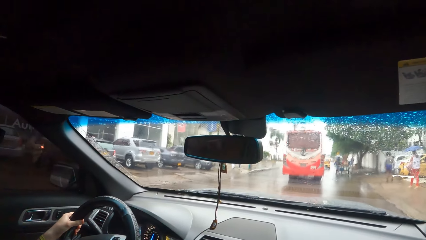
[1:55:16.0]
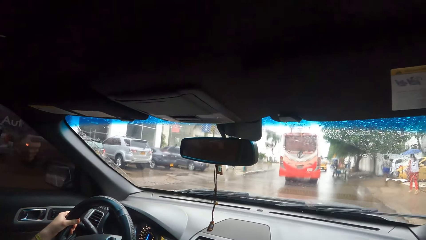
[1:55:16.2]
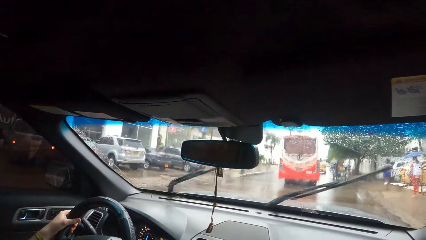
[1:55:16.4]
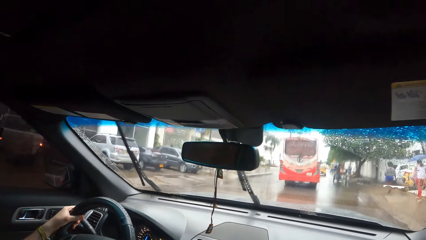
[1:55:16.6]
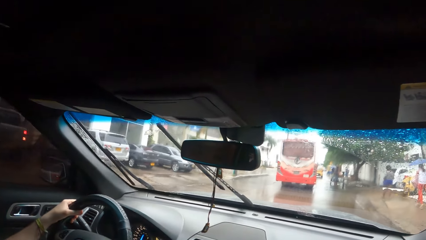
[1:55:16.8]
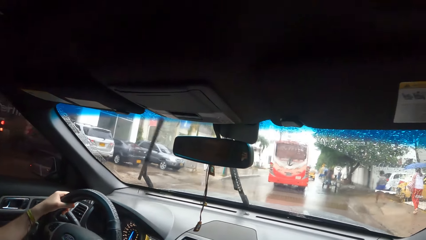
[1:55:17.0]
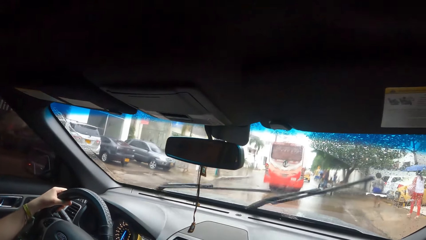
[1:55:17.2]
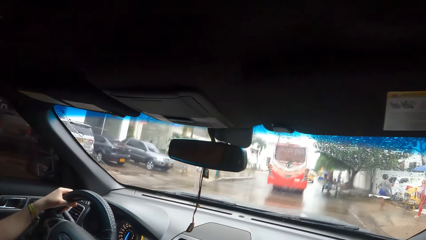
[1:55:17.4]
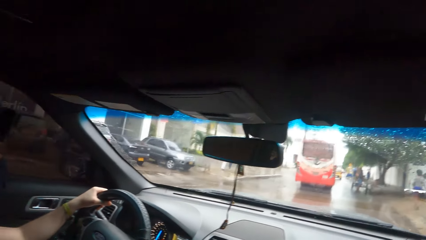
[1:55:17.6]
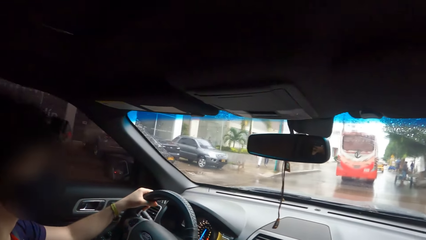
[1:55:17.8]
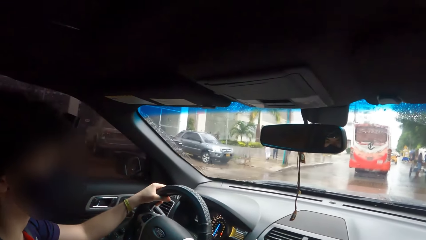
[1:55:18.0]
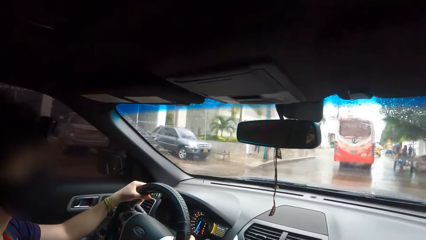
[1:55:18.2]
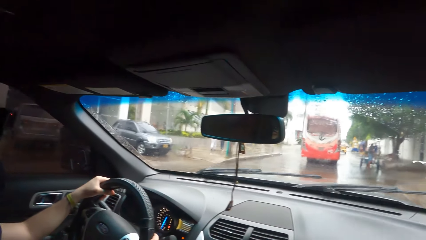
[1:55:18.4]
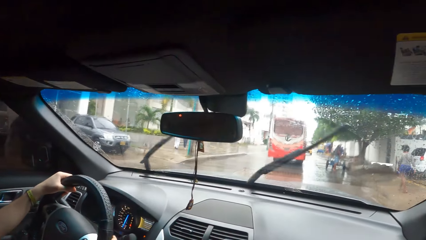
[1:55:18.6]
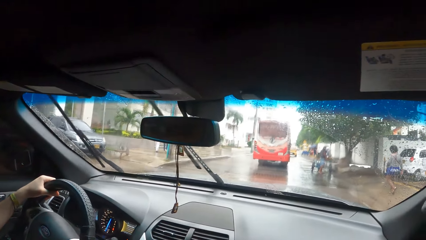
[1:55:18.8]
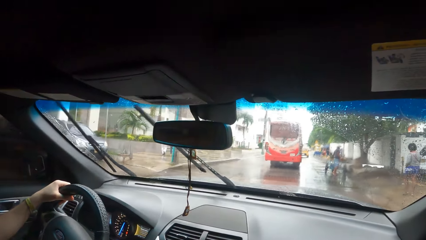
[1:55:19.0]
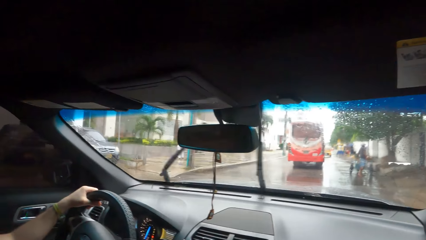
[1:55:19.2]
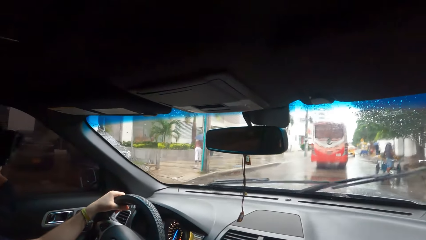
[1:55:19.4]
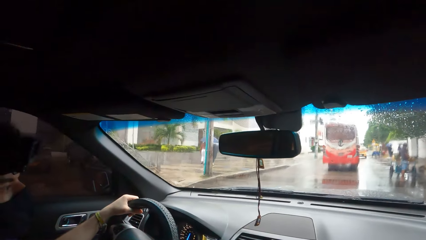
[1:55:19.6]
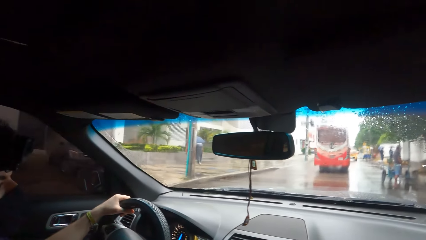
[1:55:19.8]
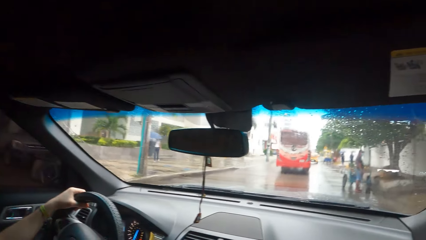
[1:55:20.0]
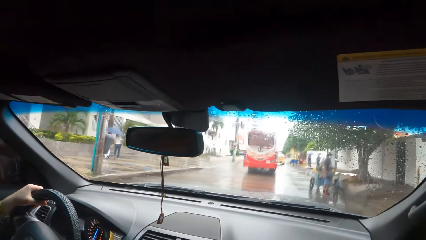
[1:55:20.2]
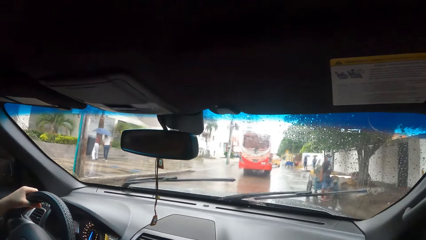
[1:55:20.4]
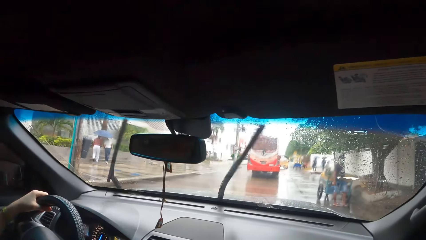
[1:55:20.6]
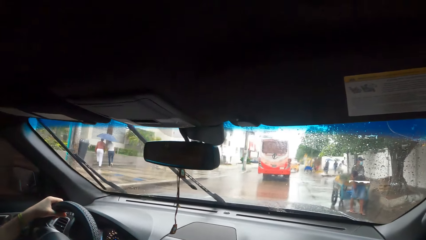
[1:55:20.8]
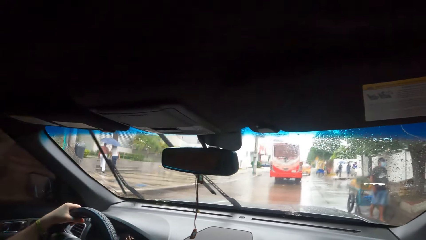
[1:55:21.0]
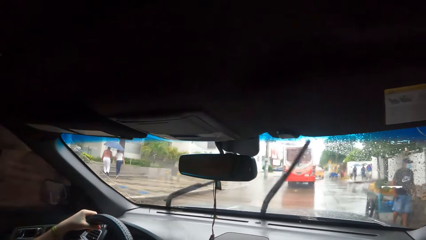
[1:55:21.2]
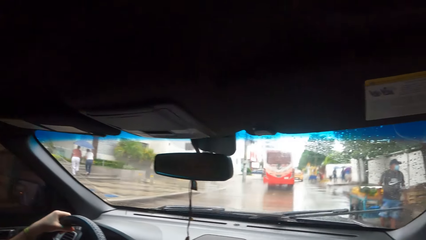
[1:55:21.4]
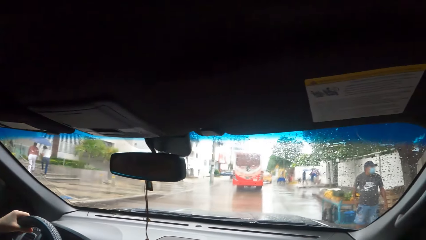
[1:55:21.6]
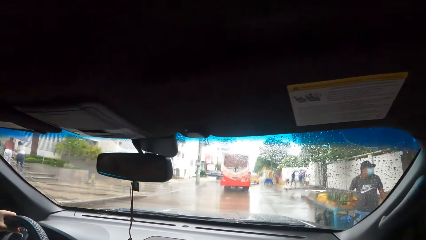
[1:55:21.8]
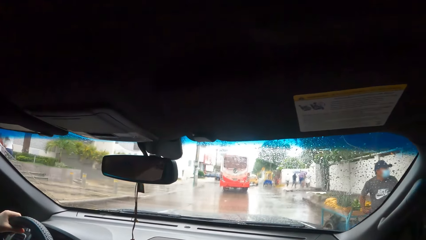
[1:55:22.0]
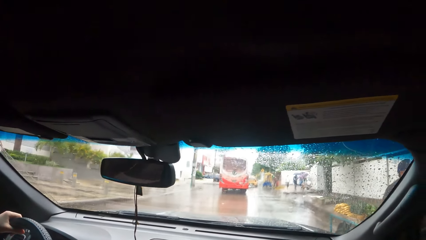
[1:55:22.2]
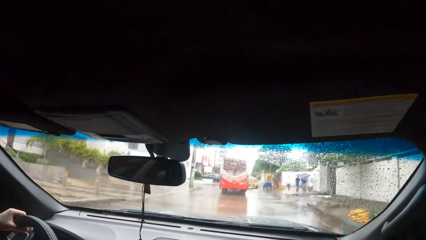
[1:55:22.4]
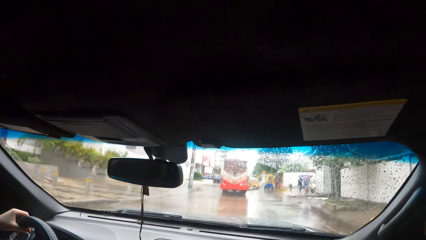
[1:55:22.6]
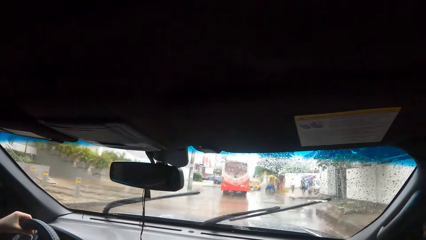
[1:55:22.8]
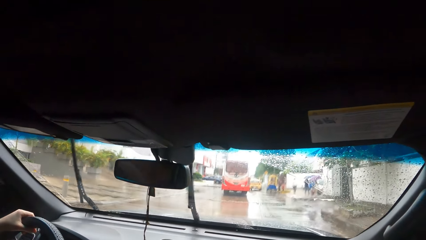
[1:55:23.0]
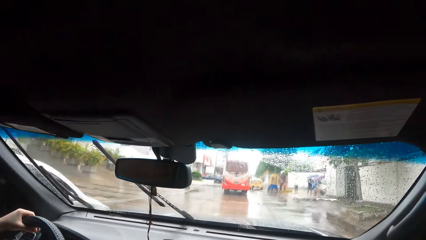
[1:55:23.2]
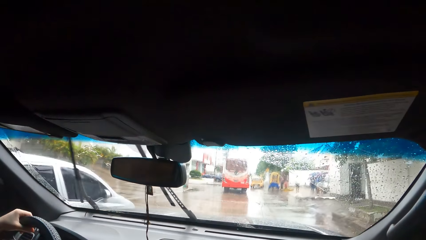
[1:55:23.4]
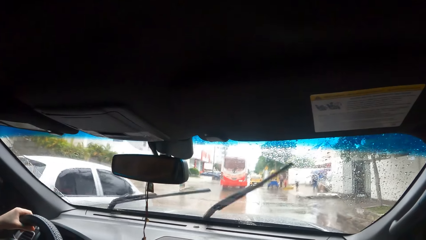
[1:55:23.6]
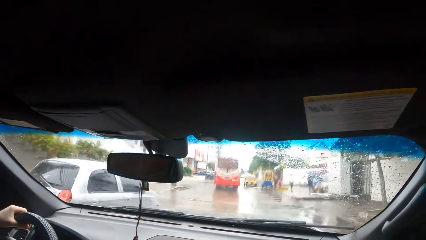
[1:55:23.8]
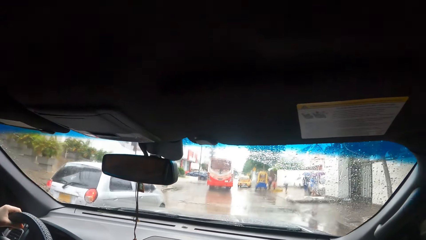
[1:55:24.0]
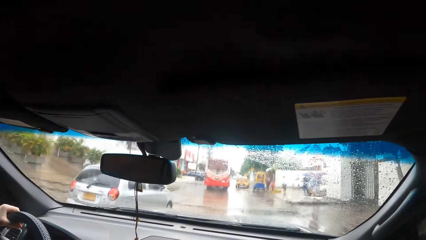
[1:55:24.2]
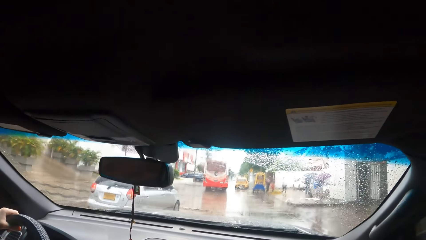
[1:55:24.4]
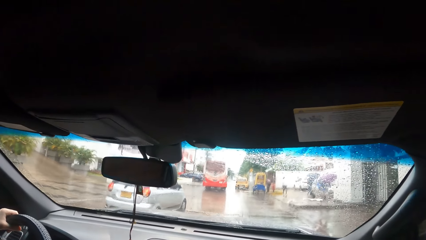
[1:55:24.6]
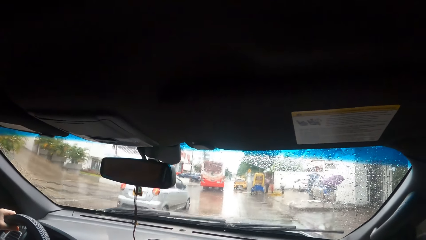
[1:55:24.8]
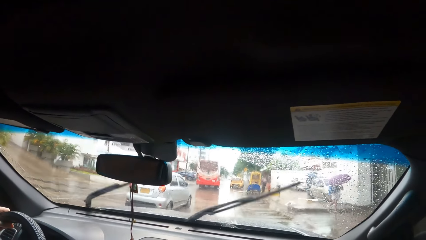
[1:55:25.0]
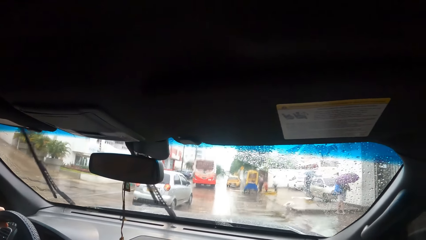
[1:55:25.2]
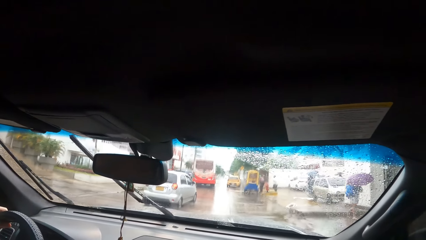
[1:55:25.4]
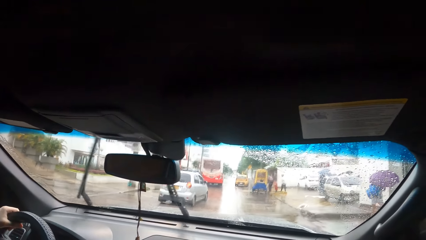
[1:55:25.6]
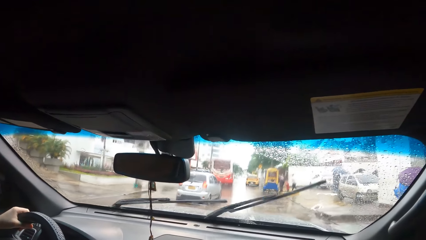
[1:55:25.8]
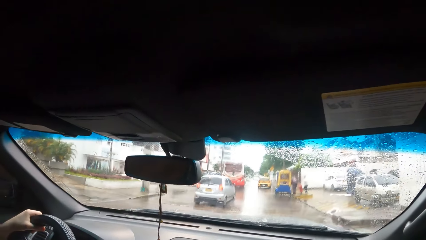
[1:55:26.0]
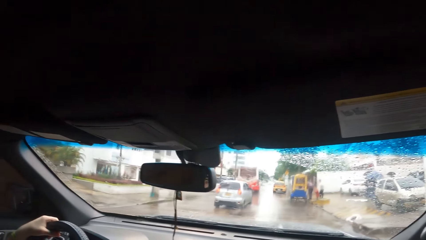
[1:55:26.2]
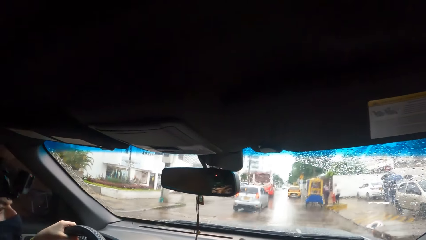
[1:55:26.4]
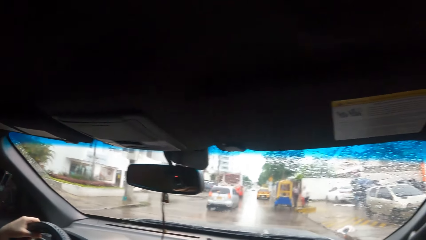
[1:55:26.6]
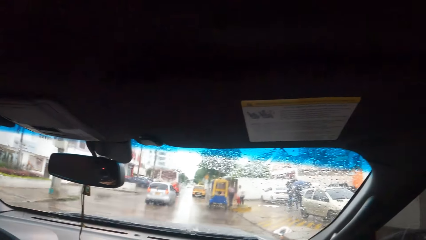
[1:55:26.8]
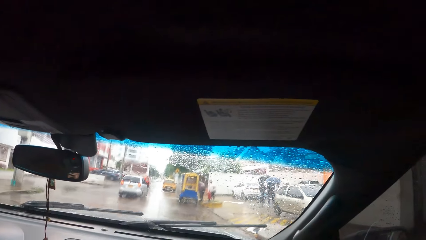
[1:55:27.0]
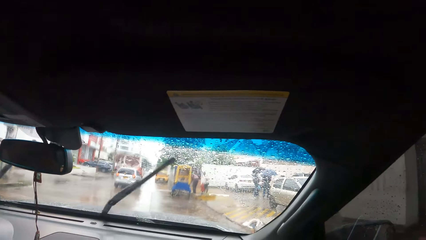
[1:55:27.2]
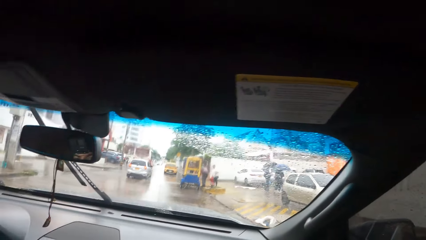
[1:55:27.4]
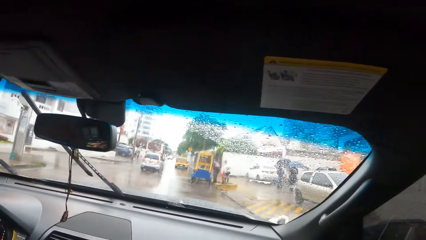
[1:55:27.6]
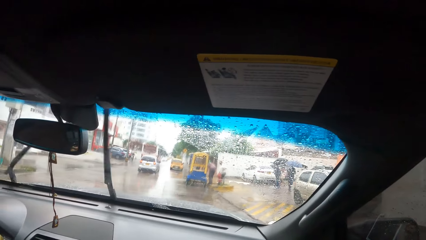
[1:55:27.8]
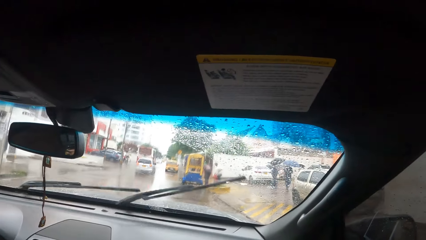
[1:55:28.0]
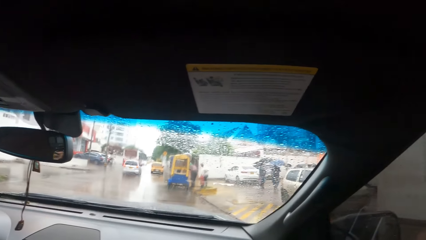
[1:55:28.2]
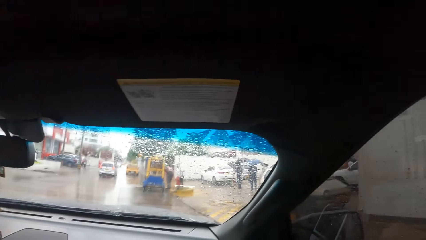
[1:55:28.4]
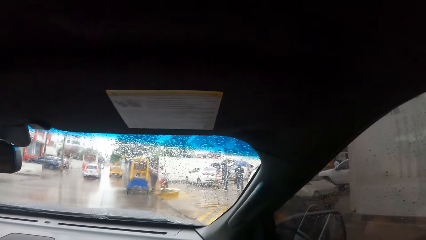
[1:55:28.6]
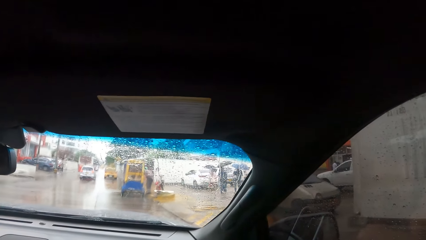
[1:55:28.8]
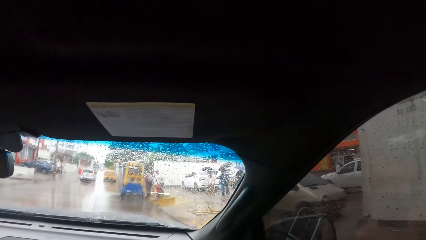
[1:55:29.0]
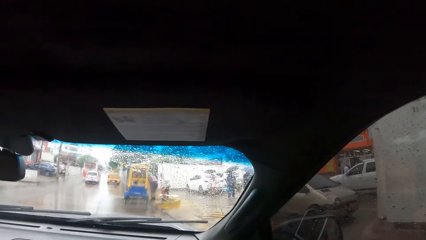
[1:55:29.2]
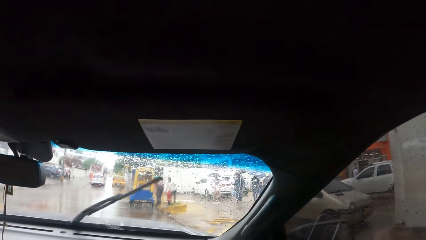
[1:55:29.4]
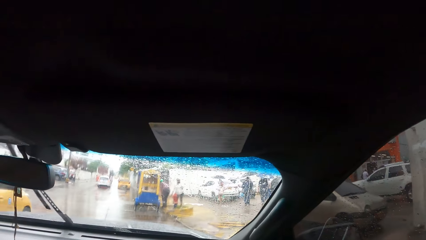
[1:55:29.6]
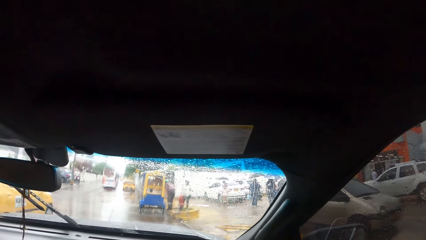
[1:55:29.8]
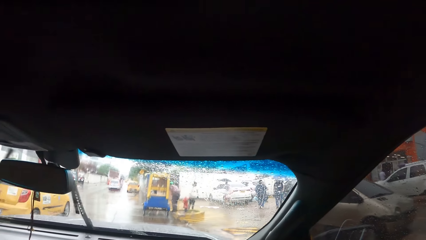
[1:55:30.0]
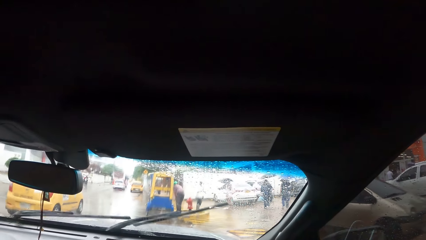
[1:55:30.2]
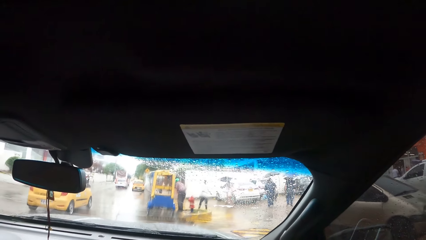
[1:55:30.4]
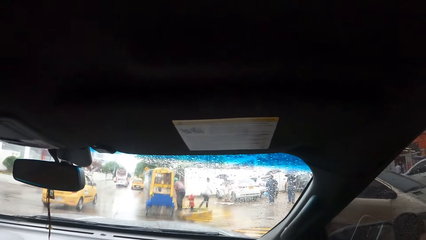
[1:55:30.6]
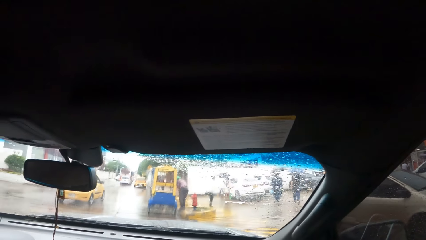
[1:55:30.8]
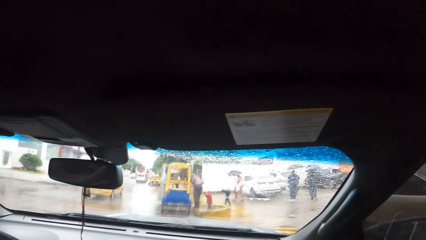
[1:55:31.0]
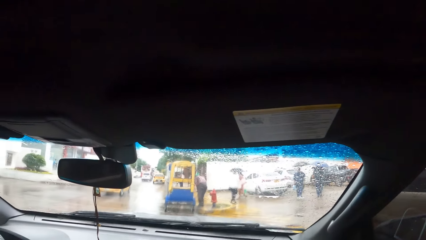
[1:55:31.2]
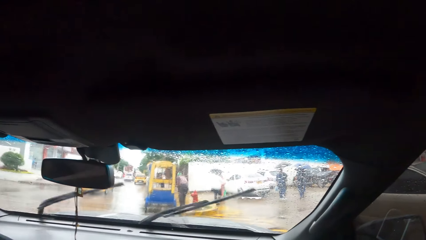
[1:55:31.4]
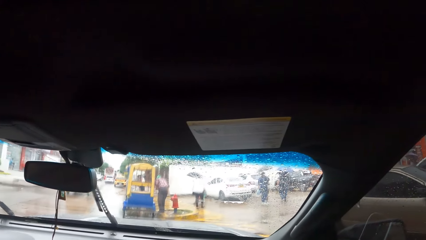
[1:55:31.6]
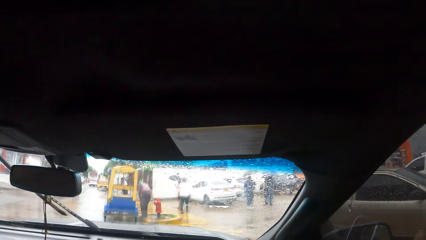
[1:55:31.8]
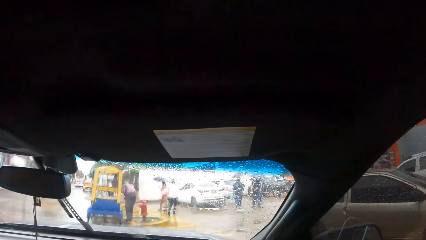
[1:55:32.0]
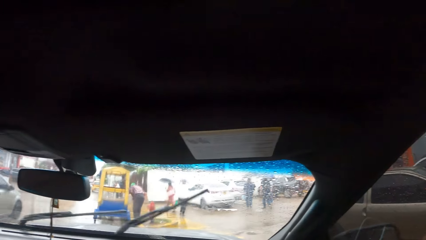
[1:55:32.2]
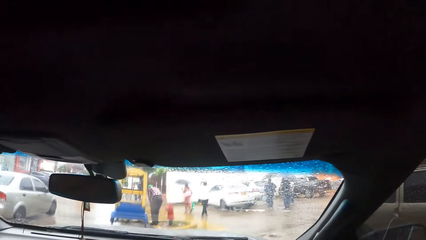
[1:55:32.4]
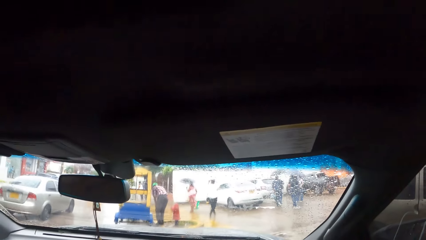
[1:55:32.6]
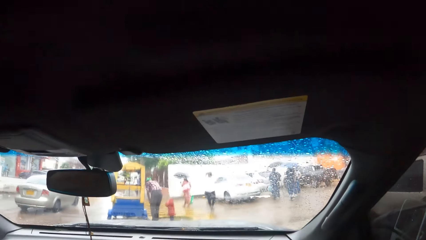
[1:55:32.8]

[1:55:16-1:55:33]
The camera wearer interacts with a person. The person drives a car on the road. The camera wearer interacts with the person. They look around. They interact with the person. They look around. The person drives the car on the road. The camera wearer looks around. They look around again. The person drives the car on the road.
